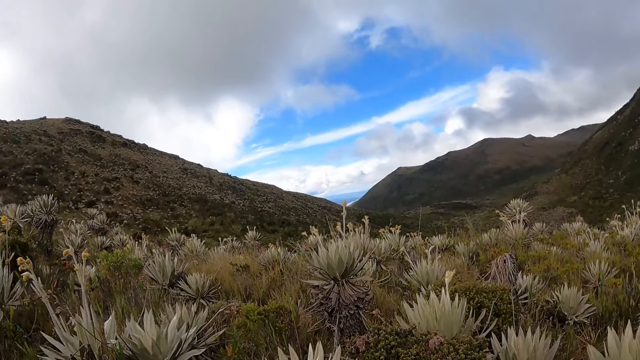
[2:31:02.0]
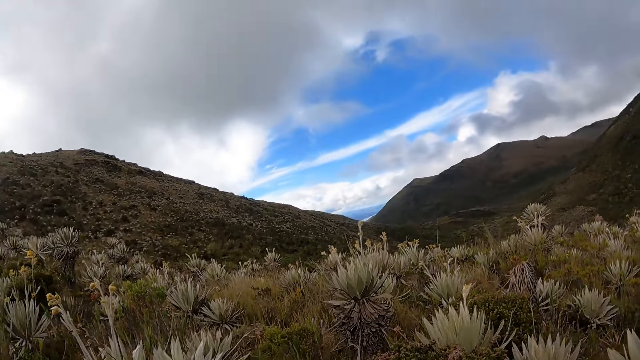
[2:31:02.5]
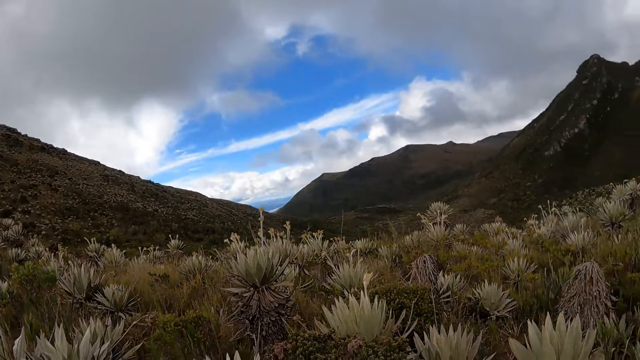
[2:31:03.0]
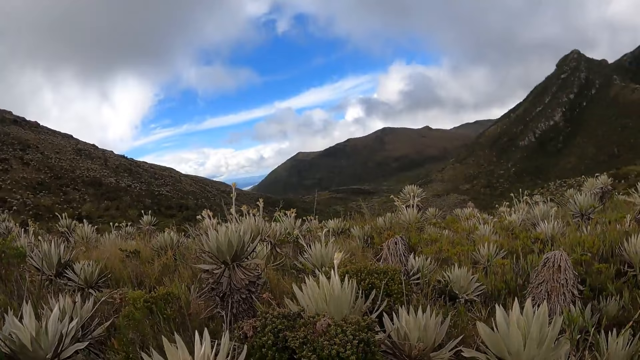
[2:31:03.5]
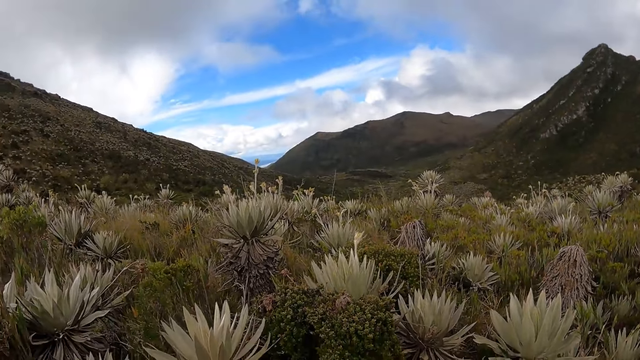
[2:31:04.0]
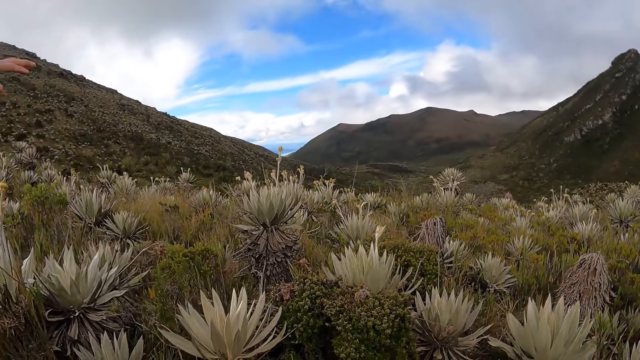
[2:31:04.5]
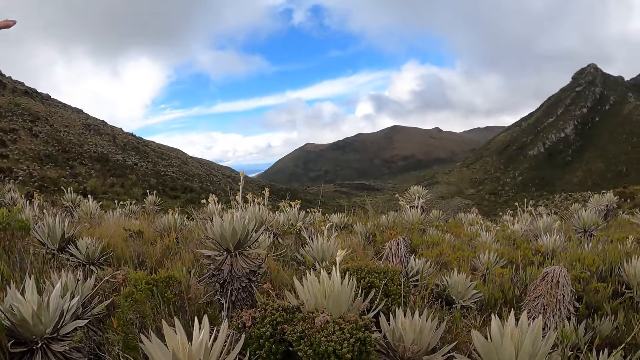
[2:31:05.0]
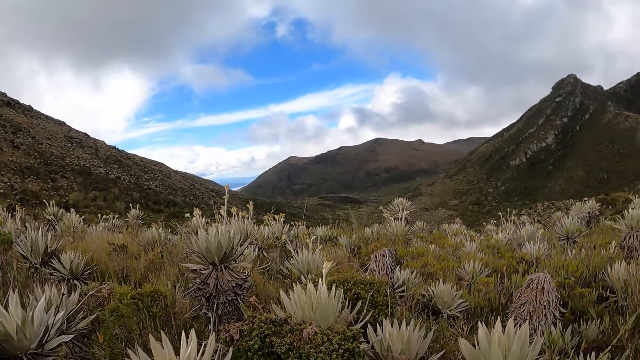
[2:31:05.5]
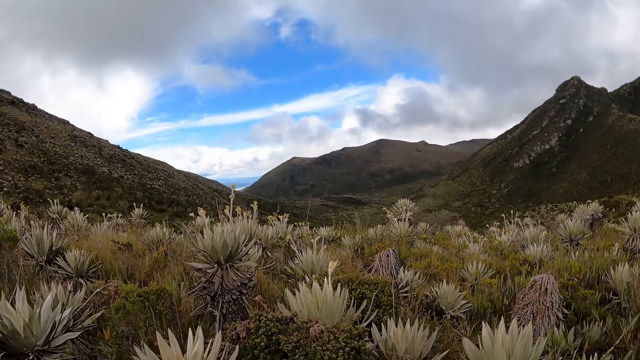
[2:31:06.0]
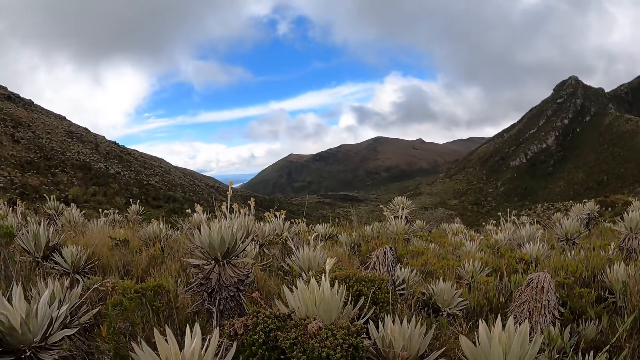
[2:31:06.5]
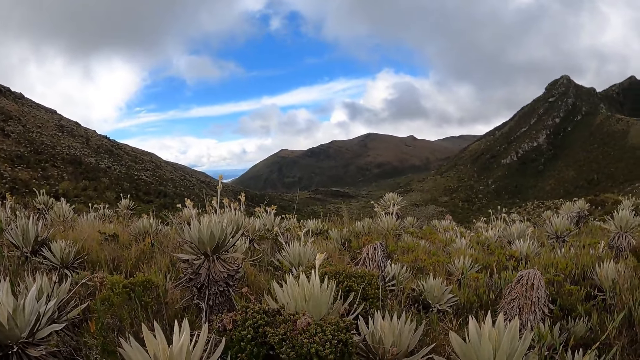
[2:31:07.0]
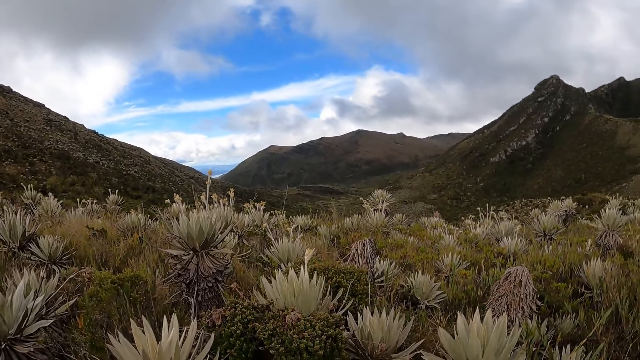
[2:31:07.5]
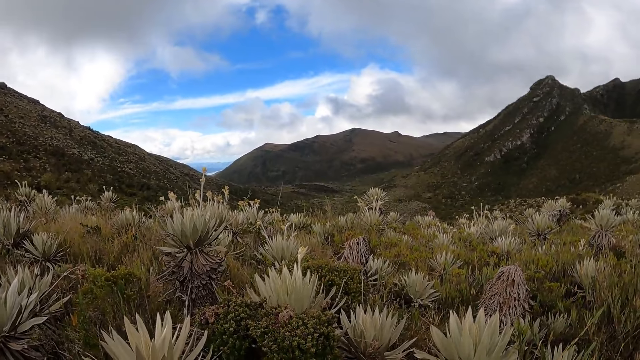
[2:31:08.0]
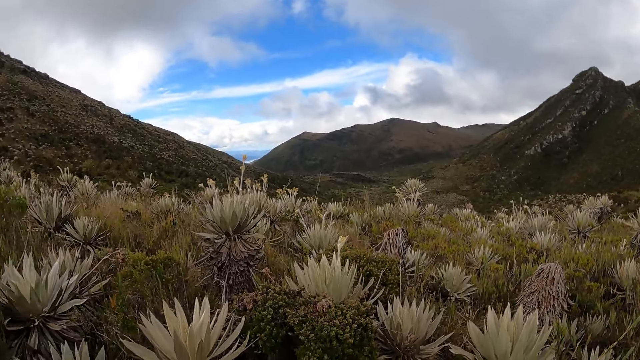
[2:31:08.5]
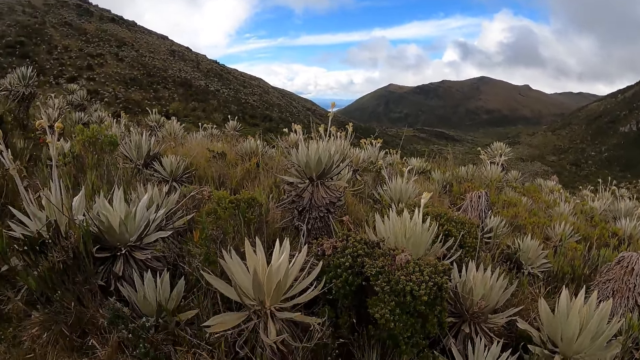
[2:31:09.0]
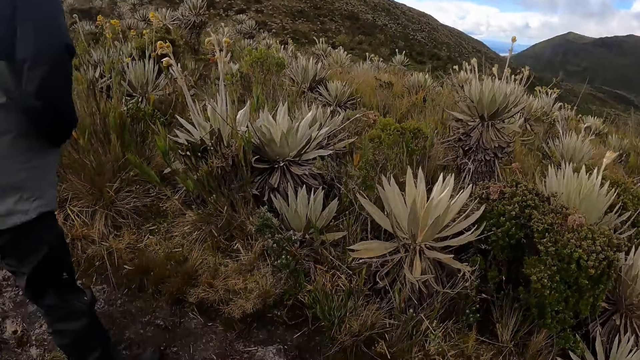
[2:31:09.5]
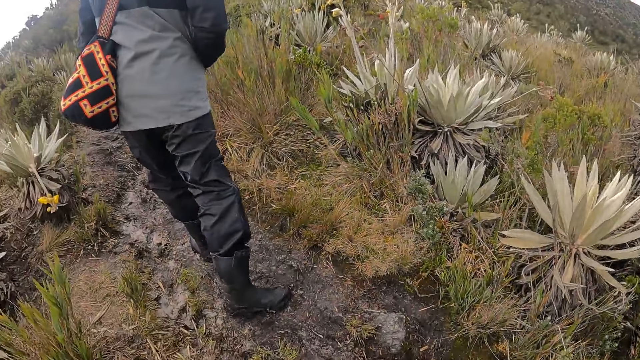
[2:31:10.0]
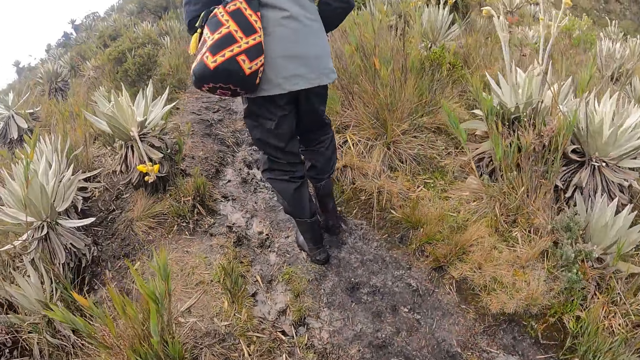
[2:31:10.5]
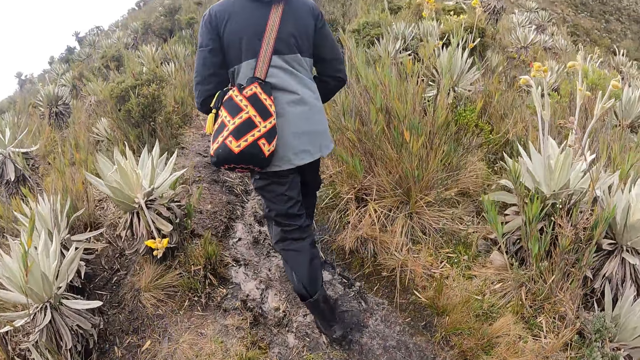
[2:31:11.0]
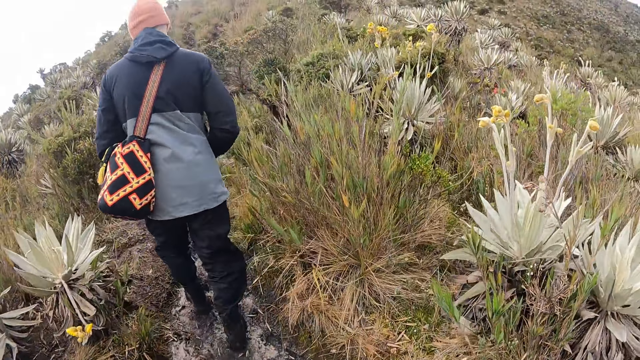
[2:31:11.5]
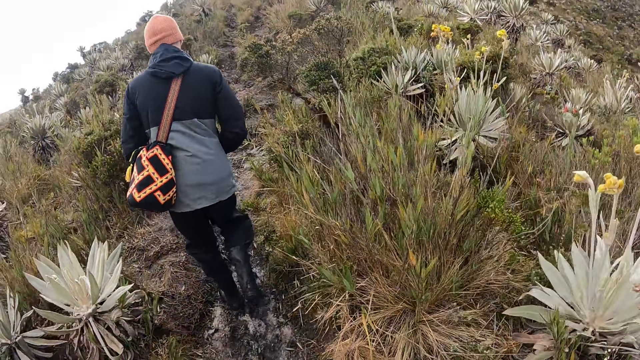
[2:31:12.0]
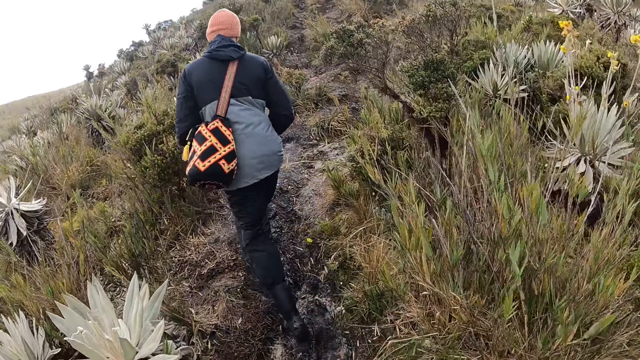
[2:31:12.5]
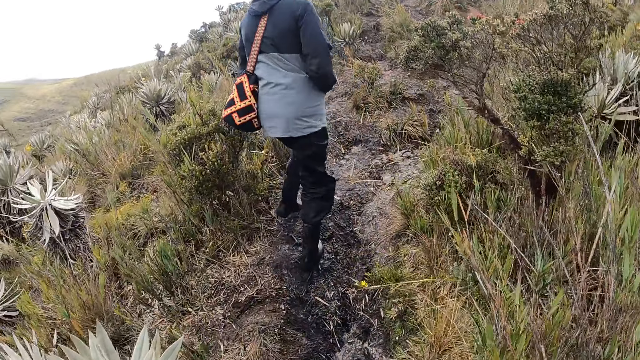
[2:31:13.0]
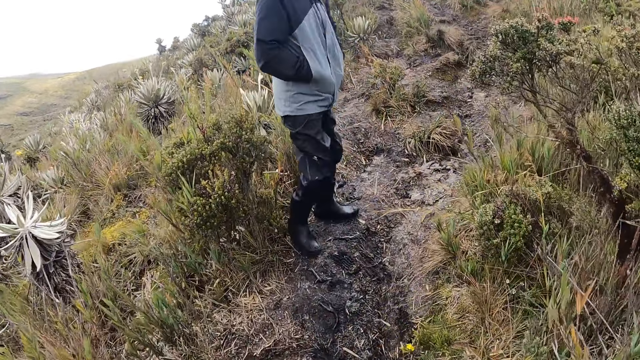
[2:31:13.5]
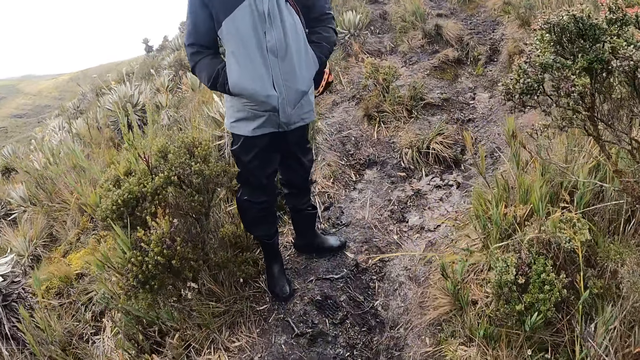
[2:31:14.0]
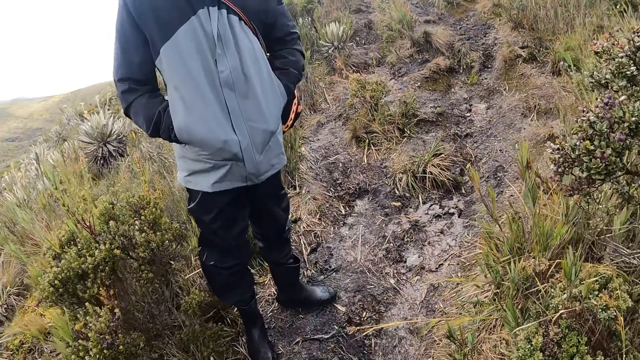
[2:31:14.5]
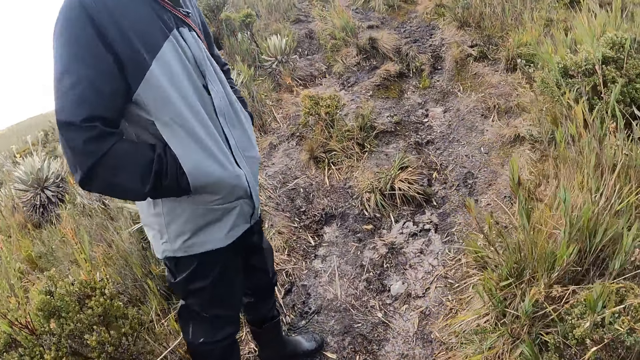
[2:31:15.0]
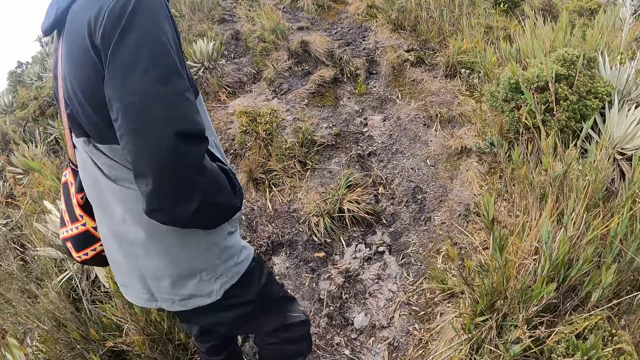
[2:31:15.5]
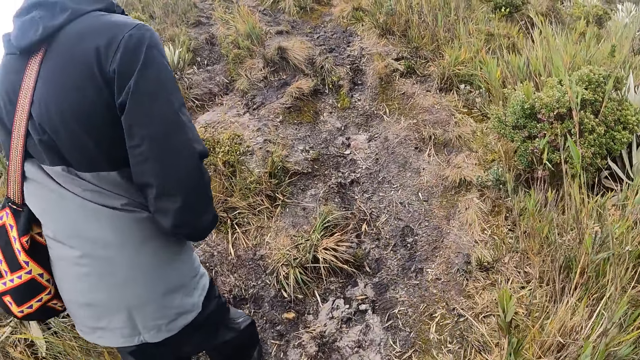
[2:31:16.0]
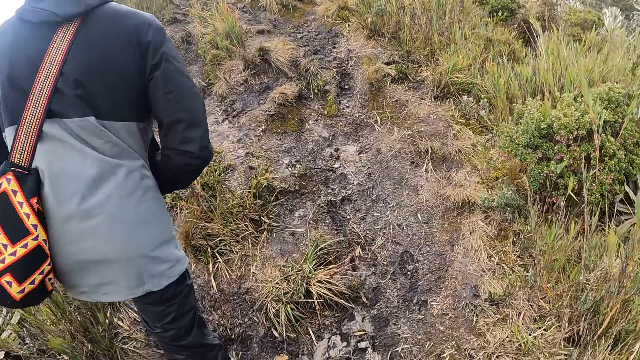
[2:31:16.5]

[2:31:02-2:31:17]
The camera wearer walks on a scrubland.

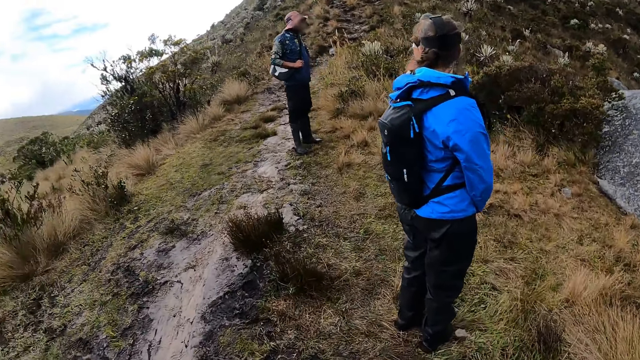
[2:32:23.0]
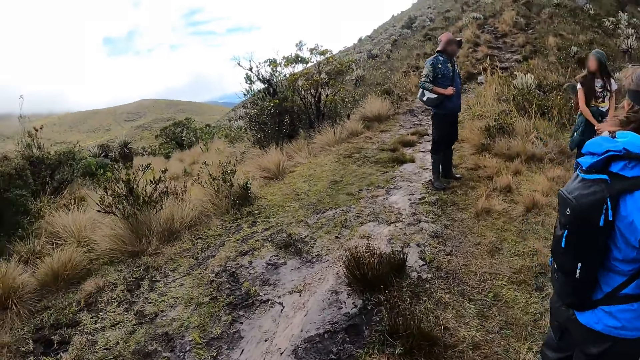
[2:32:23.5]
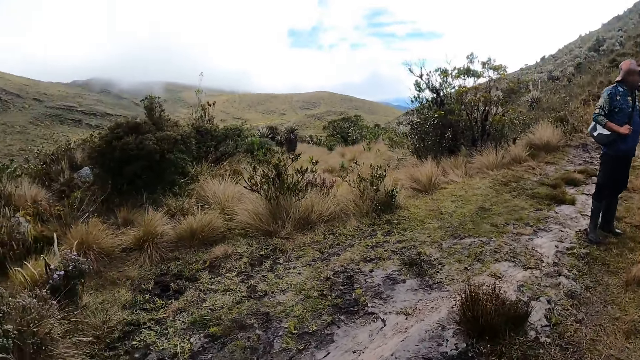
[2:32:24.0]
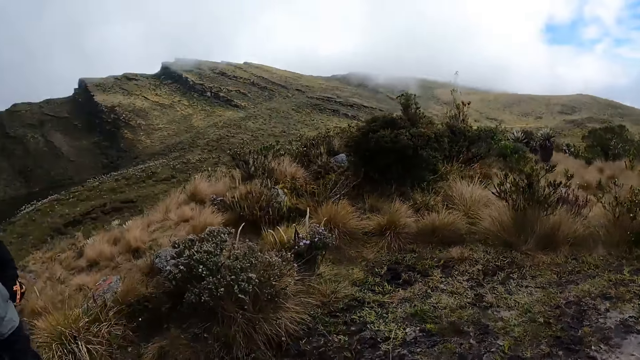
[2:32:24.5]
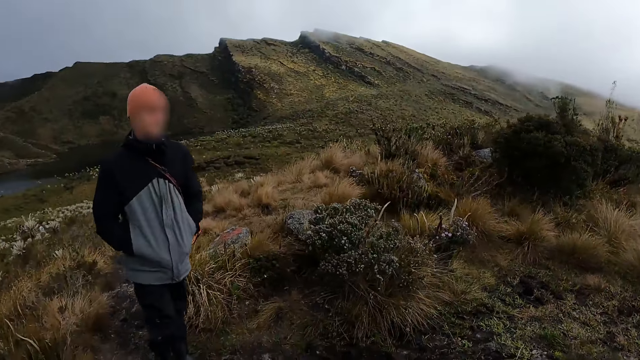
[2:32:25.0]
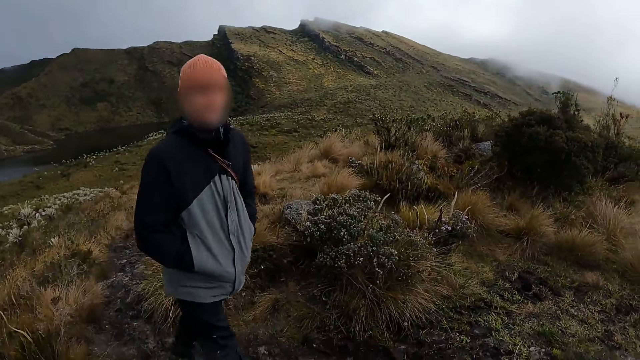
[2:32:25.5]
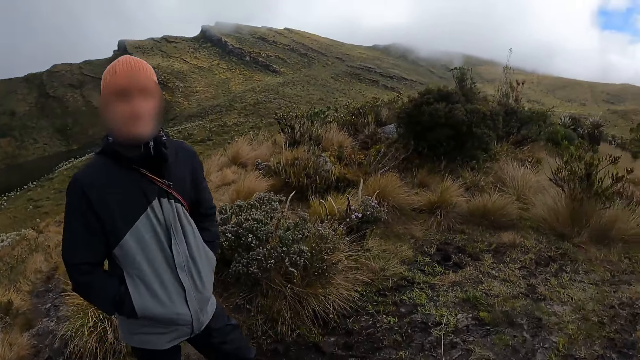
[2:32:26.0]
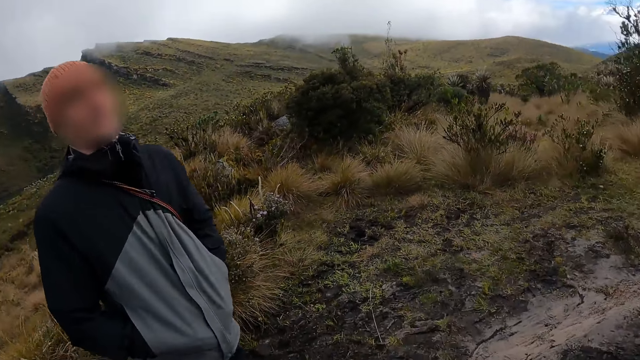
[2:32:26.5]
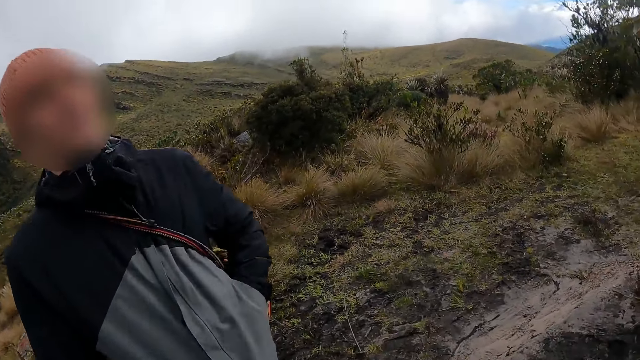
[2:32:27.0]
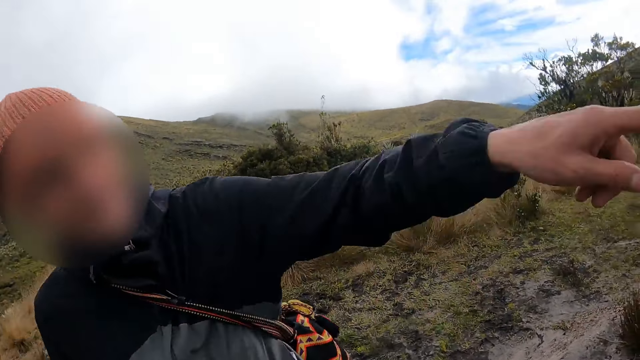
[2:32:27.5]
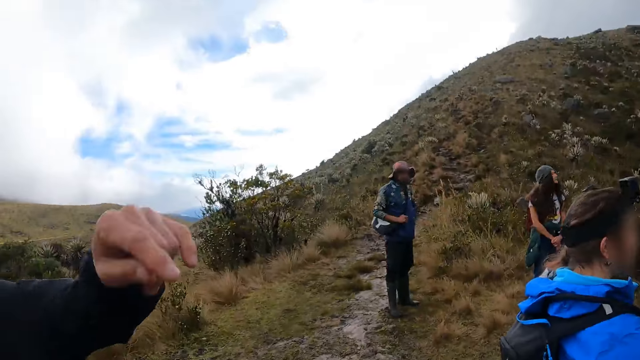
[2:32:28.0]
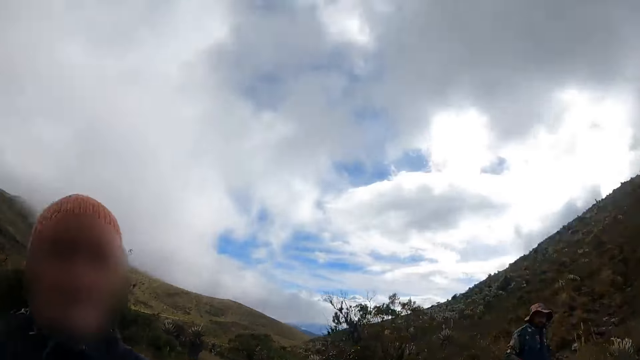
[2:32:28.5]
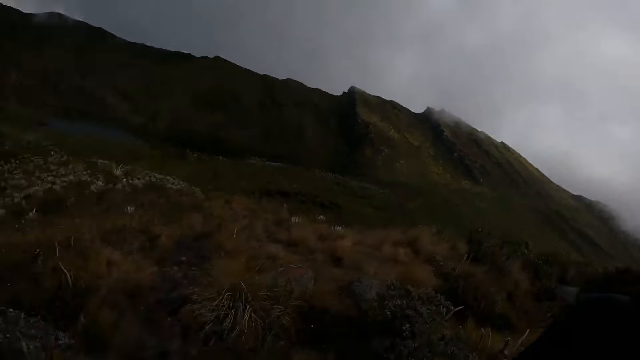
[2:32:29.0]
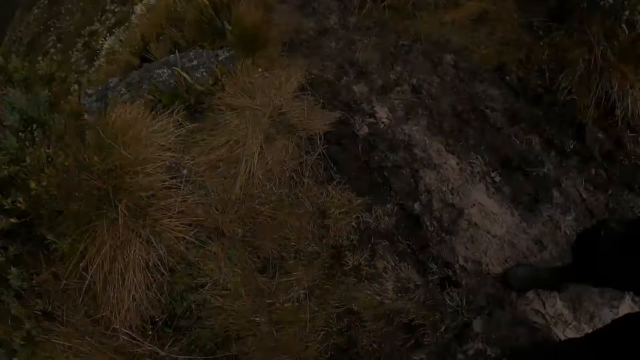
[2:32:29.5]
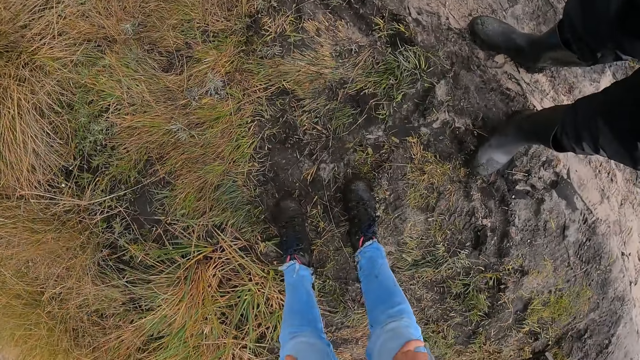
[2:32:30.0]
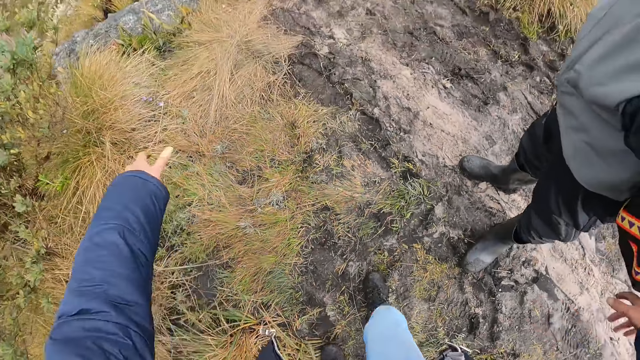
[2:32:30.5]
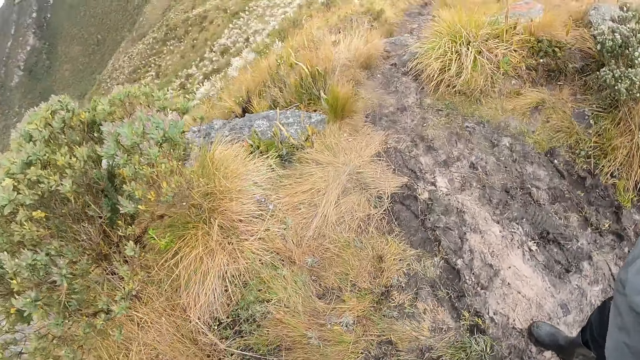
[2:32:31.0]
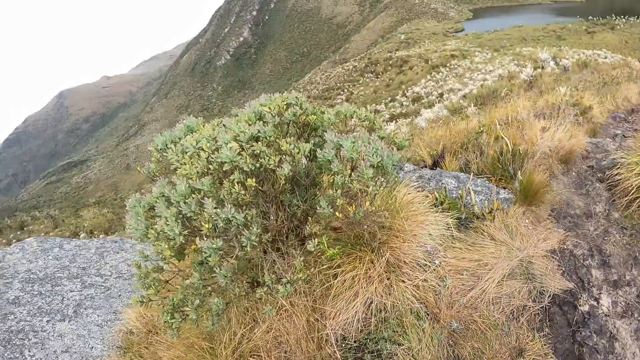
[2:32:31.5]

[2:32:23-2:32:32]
The camera wearer looks around the scrubland.
